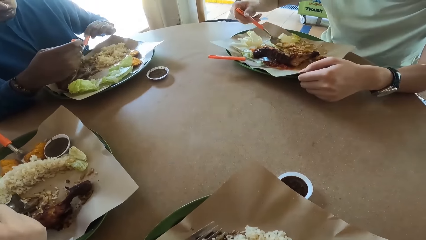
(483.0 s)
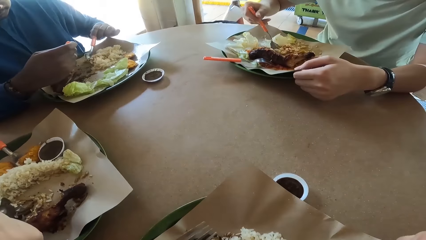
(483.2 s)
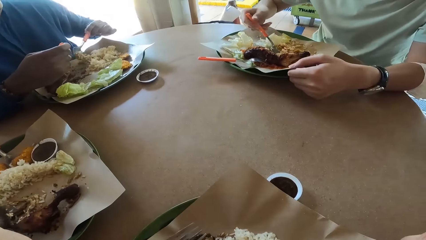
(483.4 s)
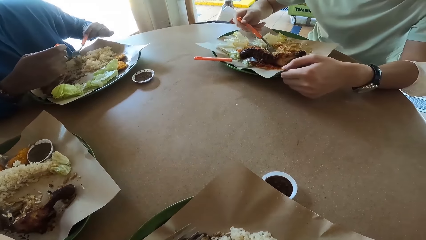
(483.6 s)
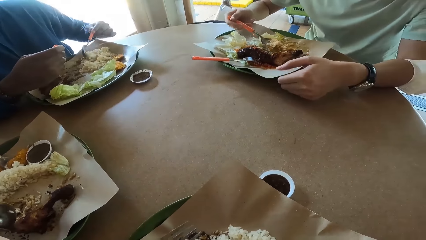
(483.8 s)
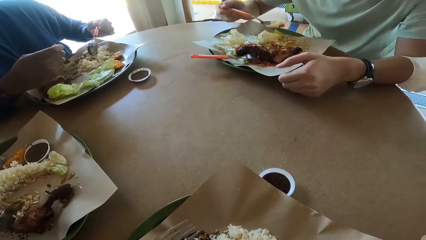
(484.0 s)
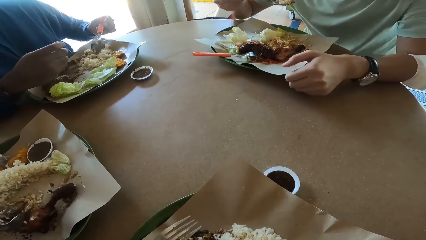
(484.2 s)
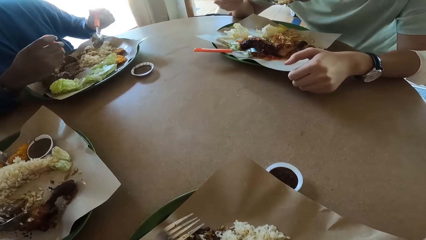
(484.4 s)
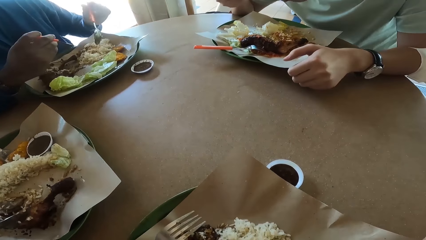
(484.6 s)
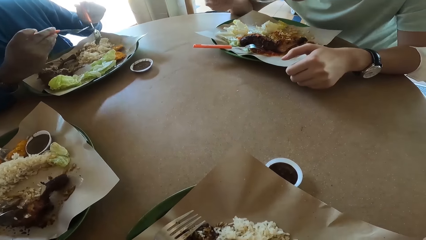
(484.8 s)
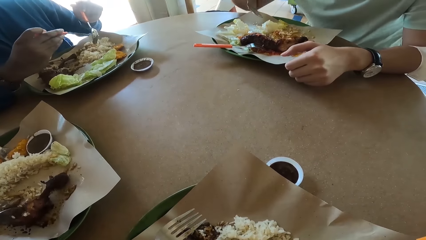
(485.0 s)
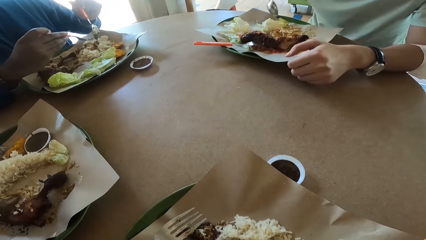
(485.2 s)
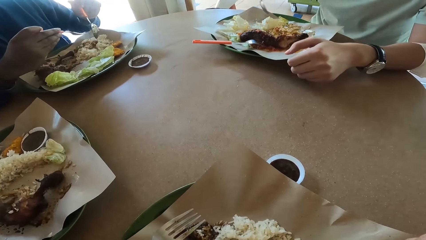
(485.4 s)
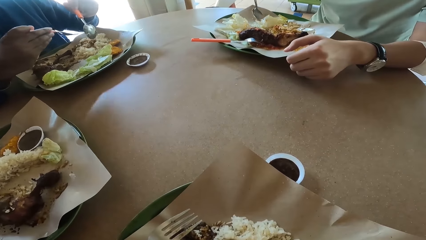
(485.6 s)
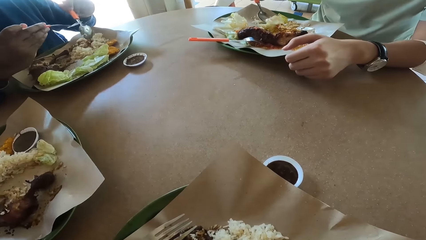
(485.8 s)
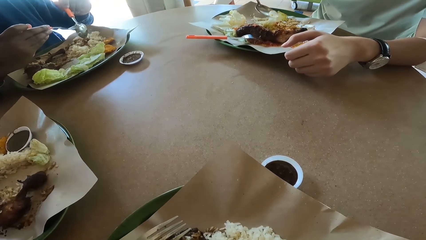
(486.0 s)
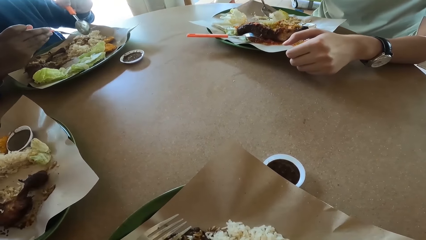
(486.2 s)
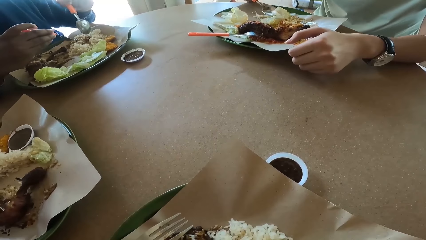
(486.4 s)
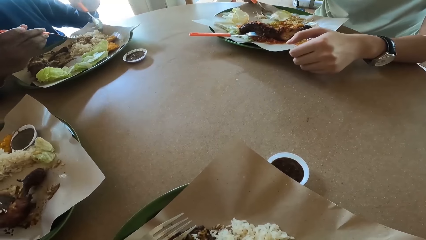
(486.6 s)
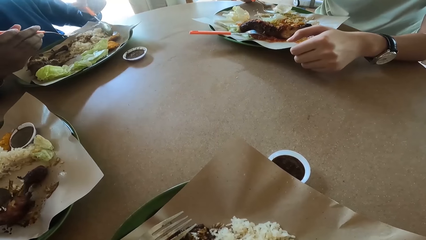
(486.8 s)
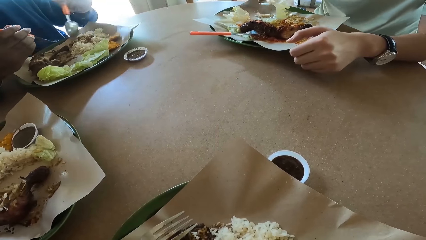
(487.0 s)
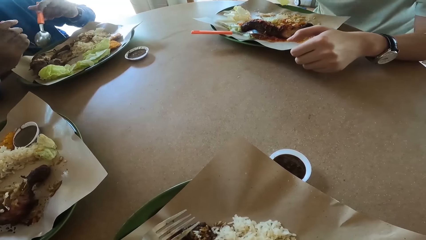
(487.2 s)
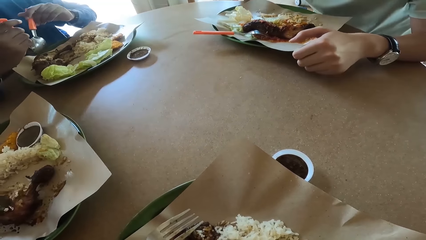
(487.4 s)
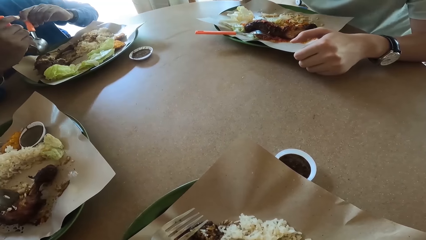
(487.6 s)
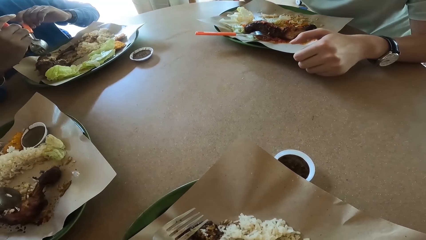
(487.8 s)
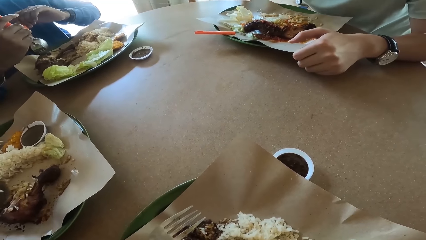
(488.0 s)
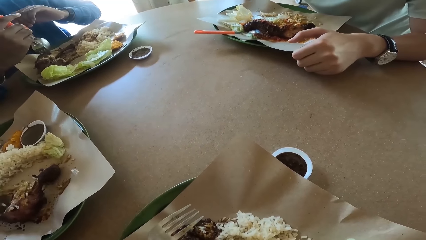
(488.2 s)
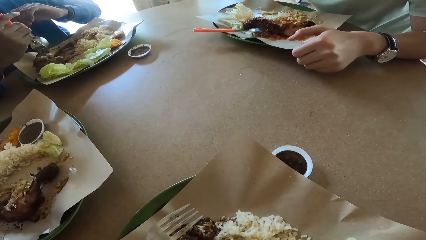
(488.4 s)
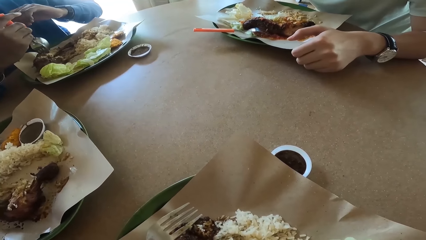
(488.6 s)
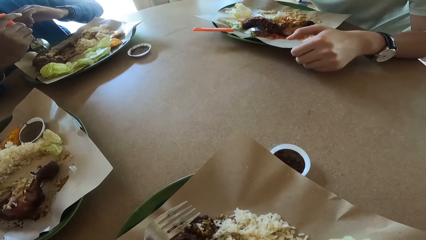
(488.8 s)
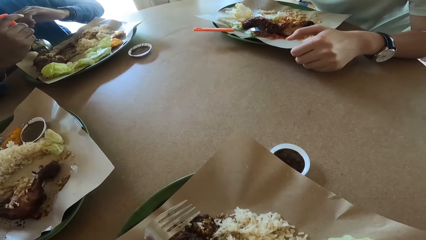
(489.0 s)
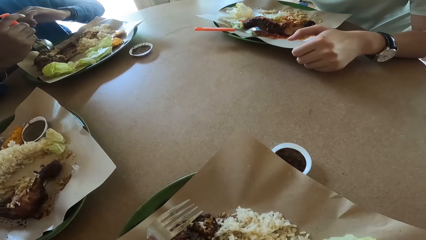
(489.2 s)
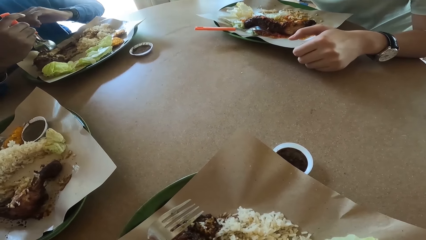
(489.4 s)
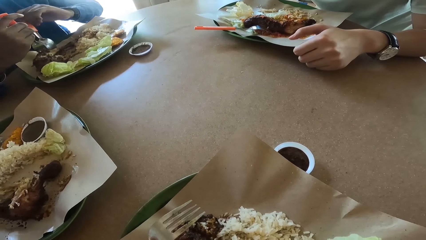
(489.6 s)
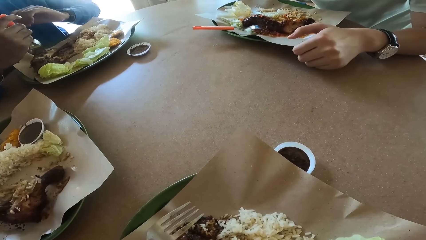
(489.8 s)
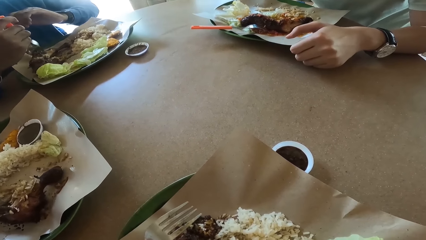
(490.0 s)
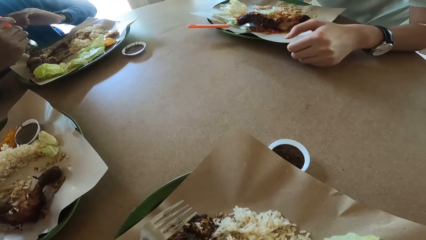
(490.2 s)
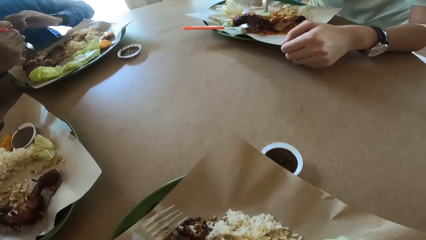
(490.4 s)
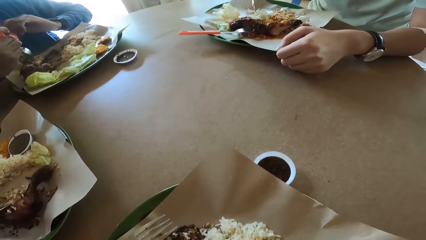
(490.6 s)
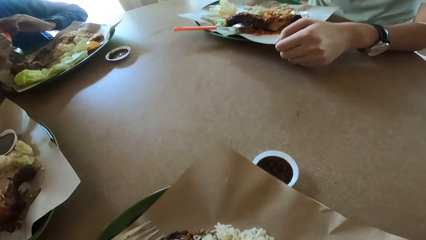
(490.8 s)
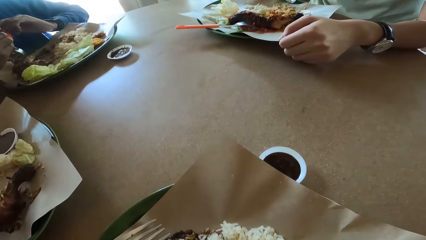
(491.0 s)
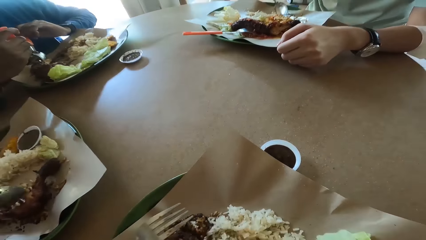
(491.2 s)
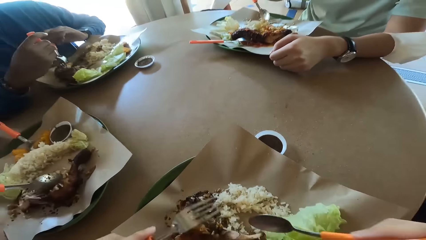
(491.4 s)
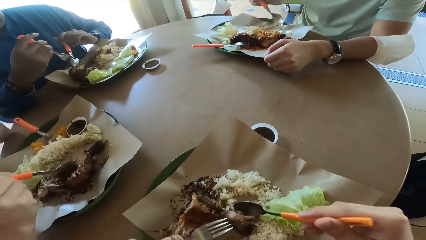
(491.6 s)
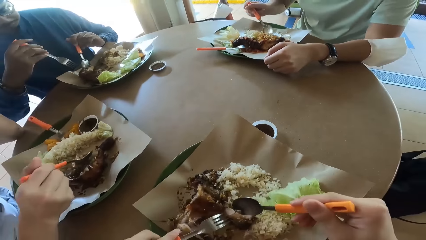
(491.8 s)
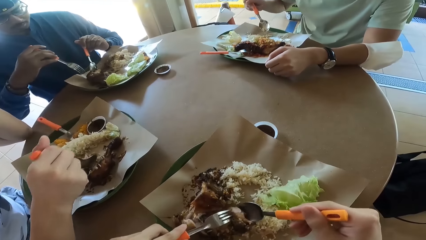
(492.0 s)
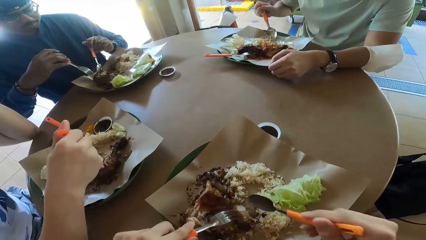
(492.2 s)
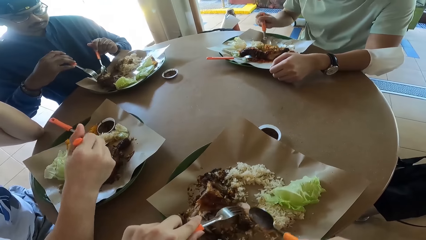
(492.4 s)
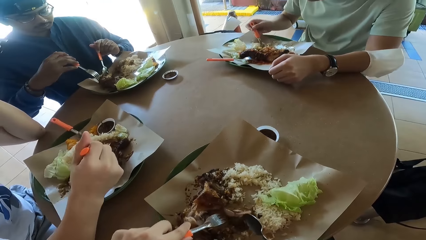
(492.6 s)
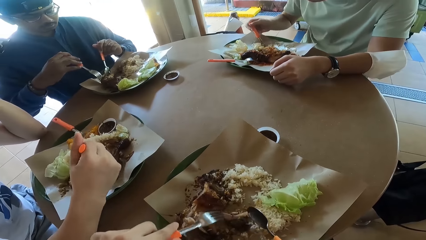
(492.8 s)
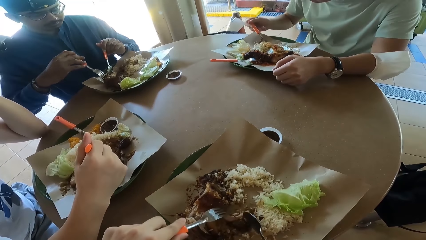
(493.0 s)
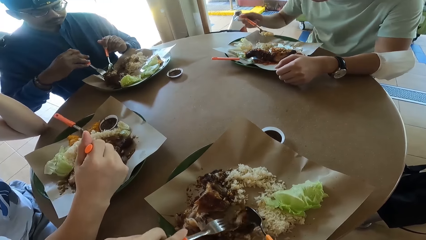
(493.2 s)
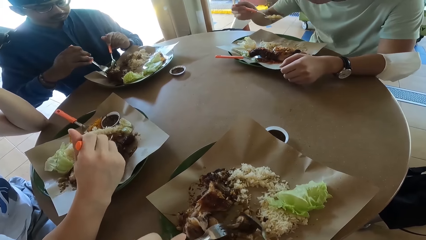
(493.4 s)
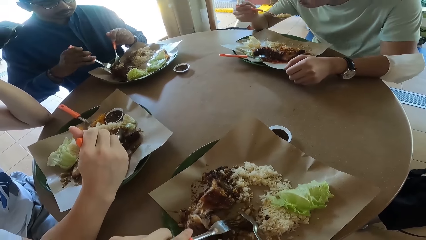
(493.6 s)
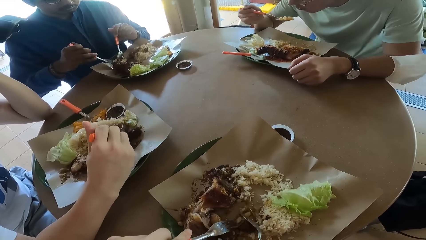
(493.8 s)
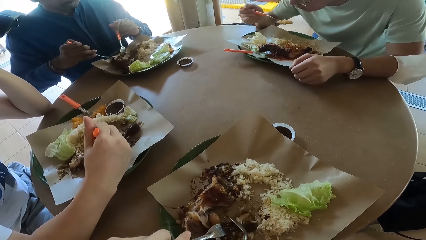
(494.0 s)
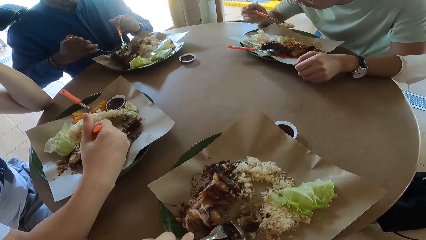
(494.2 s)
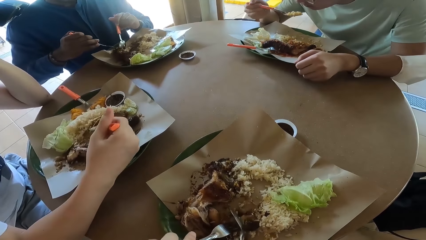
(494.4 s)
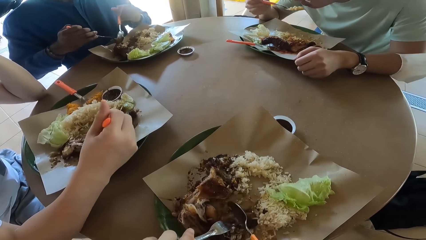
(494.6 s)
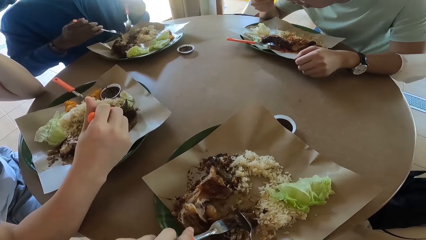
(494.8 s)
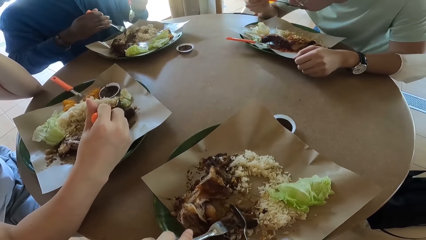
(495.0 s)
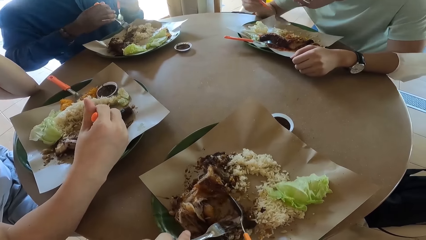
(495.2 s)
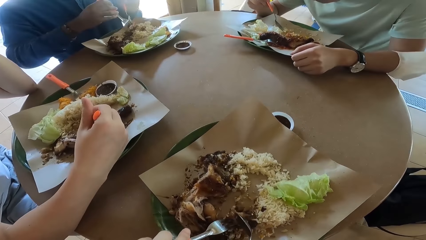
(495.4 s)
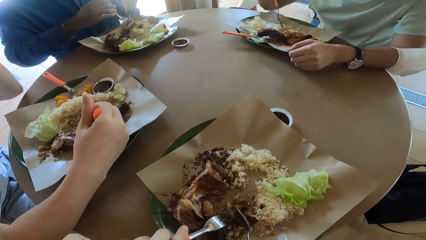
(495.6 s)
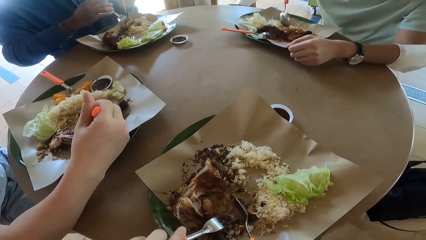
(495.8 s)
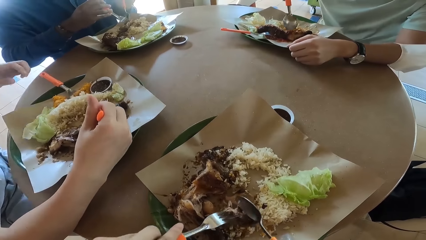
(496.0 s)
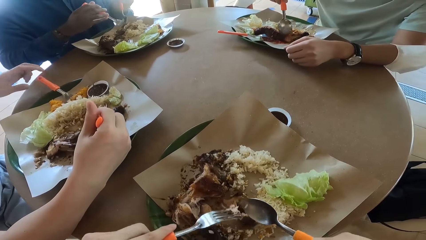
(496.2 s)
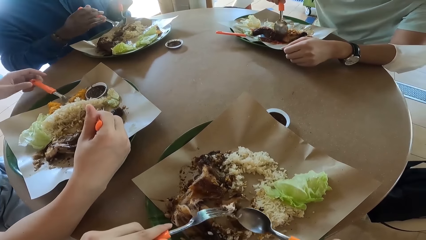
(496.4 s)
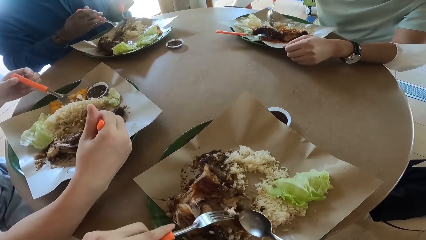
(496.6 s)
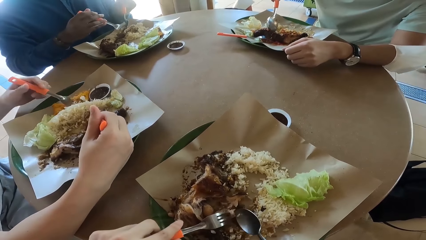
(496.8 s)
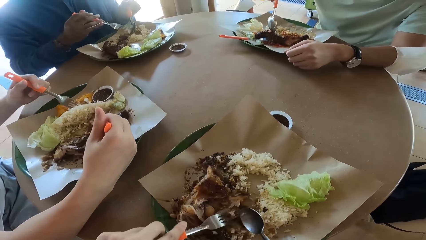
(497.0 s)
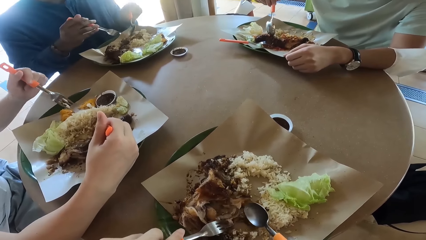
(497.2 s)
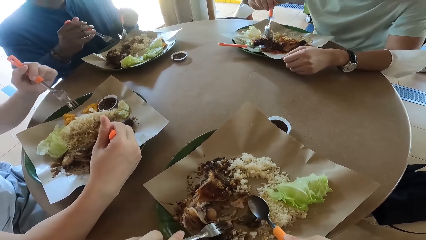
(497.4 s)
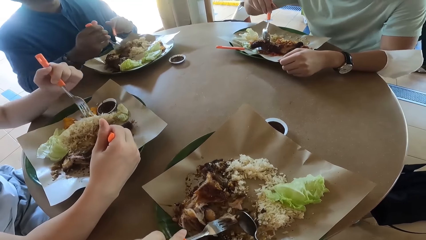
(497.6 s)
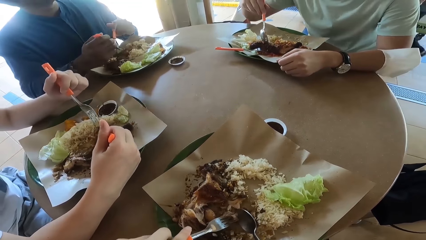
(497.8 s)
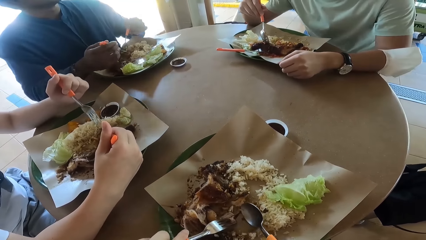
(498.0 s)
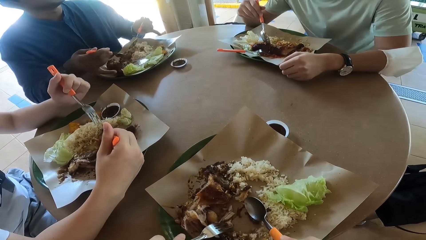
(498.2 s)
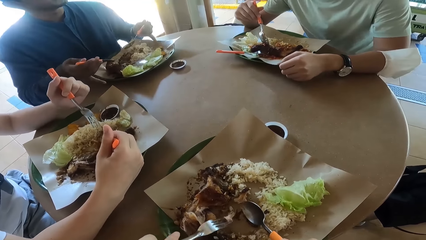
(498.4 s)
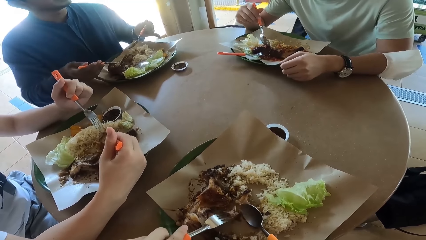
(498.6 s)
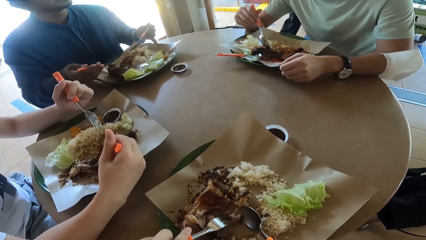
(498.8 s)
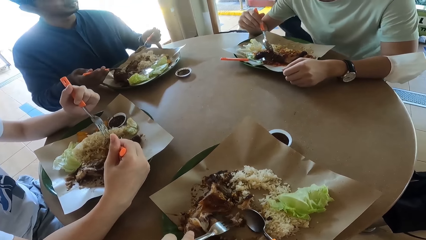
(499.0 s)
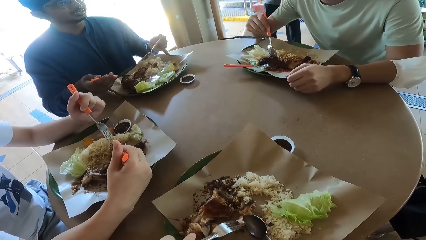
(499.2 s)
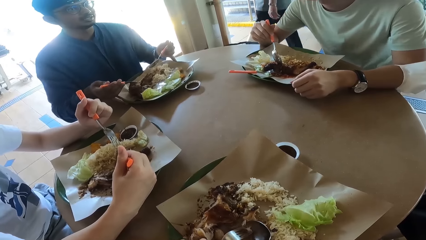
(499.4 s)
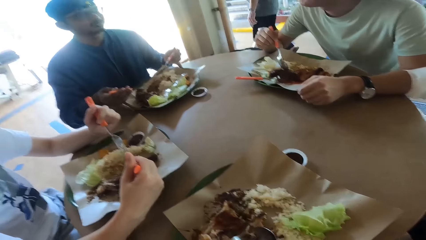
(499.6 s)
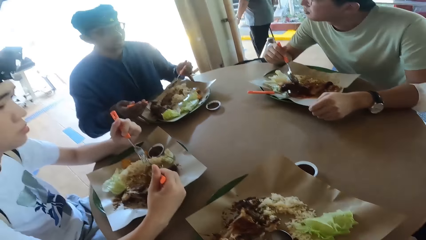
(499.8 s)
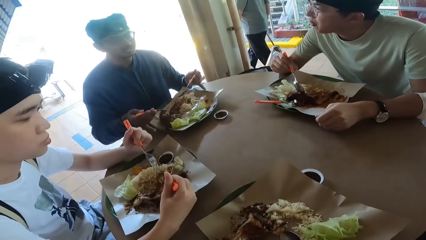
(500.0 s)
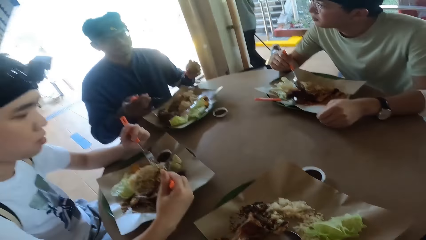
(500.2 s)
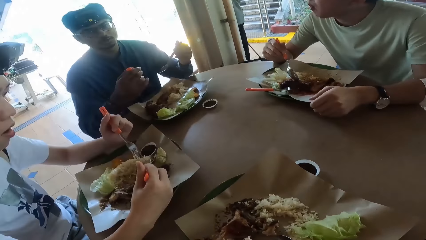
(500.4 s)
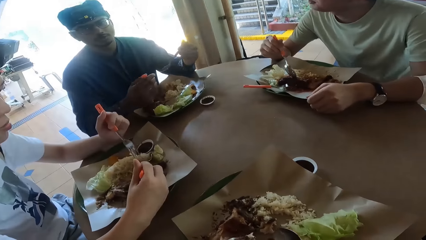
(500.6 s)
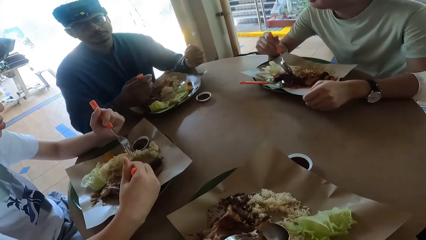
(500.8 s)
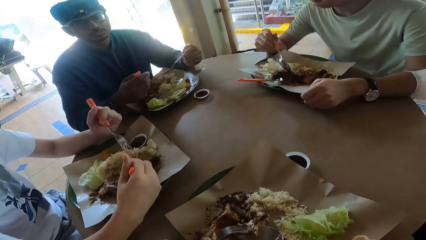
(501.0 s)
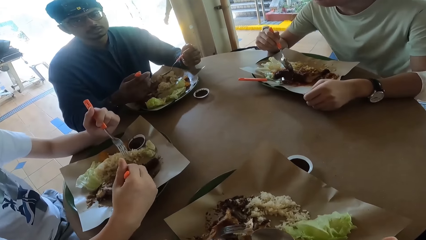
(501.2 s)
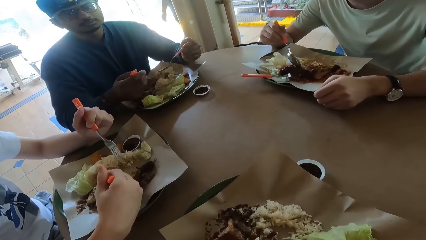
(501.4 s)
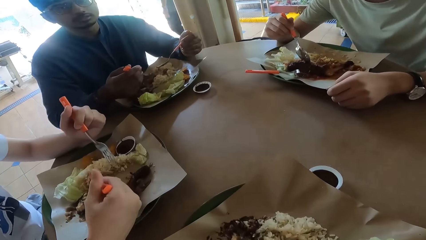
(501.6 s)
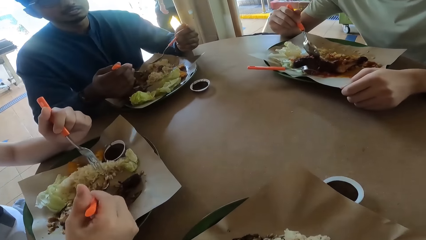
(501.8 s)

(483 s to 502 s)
A person eats food. The person eats food again. The person talks.
